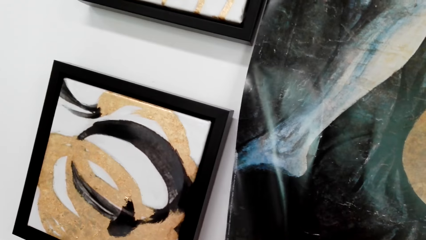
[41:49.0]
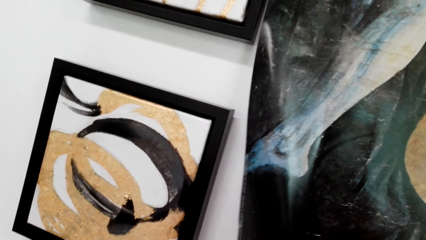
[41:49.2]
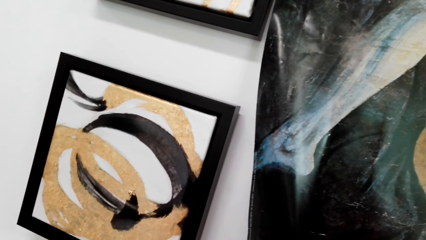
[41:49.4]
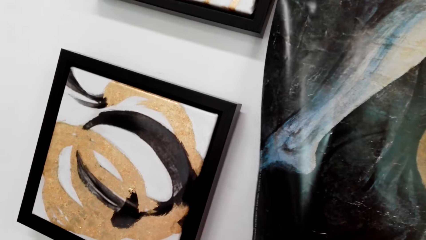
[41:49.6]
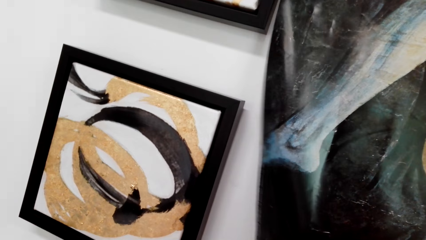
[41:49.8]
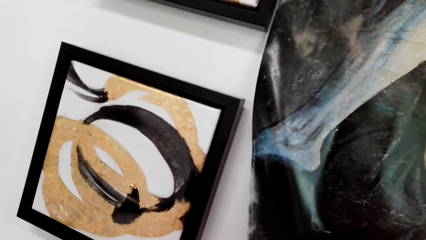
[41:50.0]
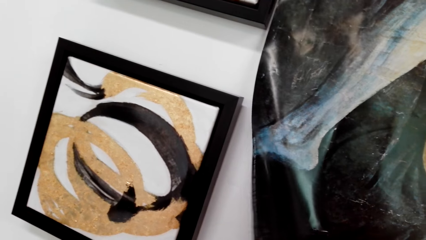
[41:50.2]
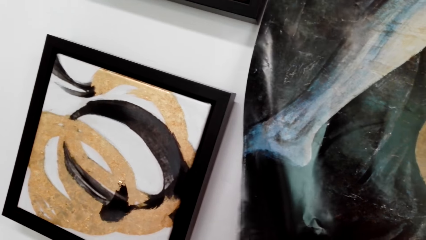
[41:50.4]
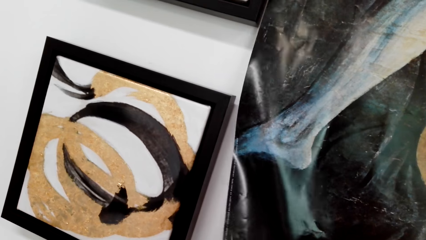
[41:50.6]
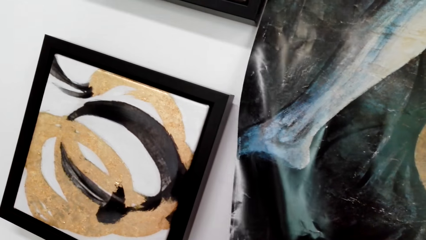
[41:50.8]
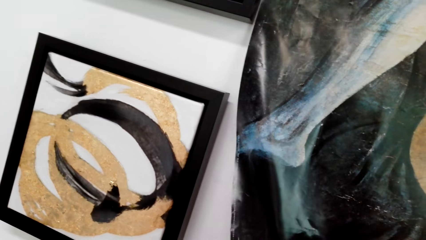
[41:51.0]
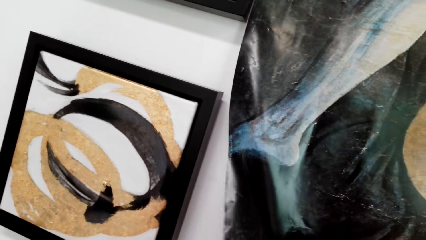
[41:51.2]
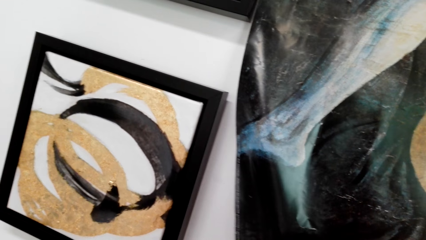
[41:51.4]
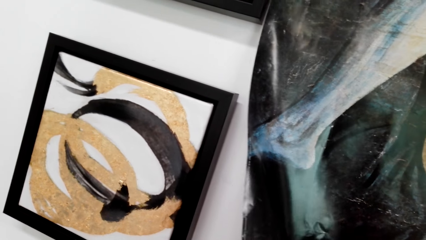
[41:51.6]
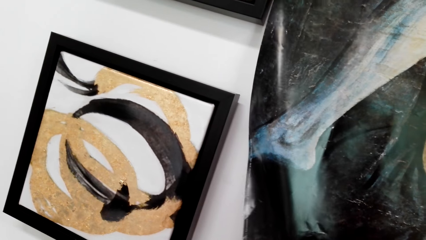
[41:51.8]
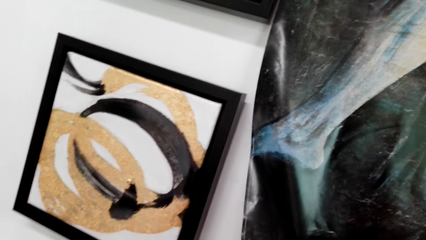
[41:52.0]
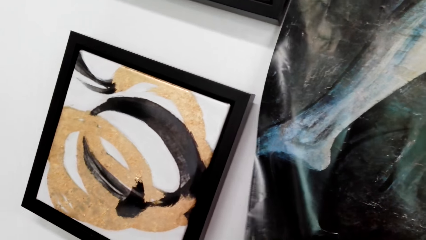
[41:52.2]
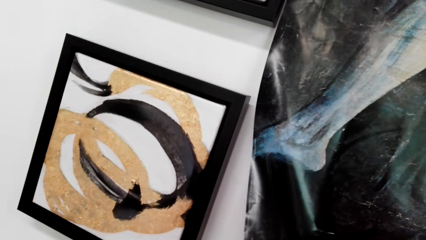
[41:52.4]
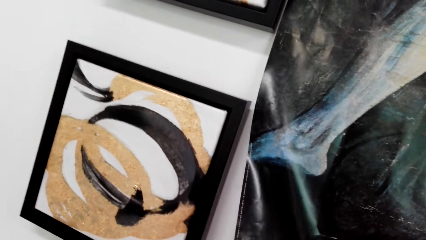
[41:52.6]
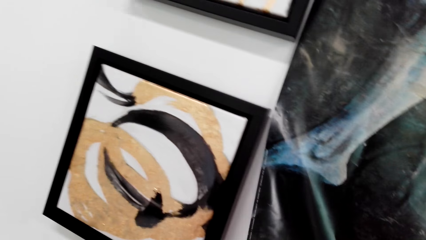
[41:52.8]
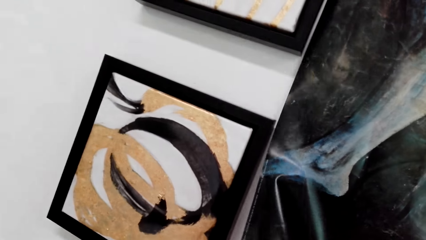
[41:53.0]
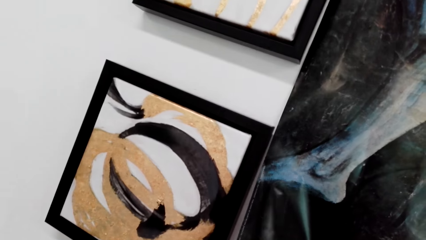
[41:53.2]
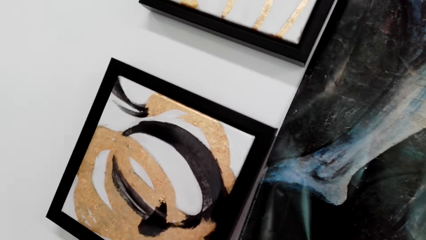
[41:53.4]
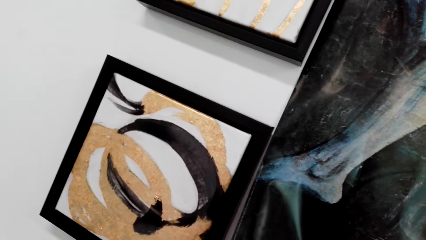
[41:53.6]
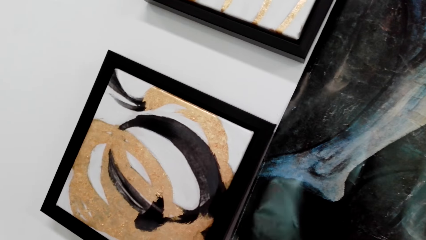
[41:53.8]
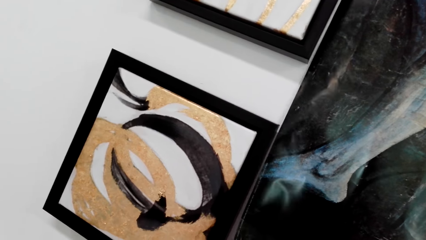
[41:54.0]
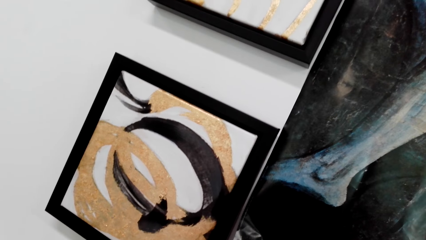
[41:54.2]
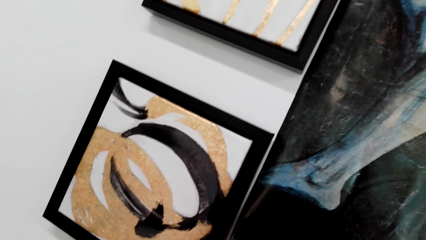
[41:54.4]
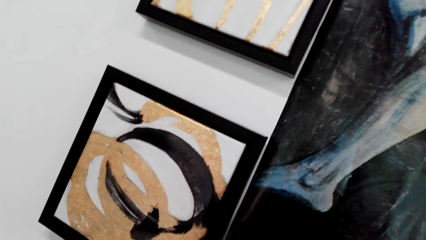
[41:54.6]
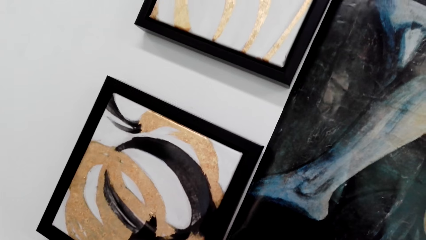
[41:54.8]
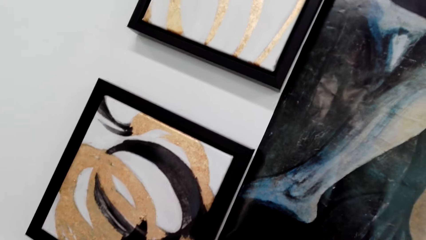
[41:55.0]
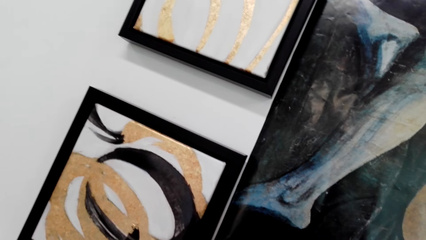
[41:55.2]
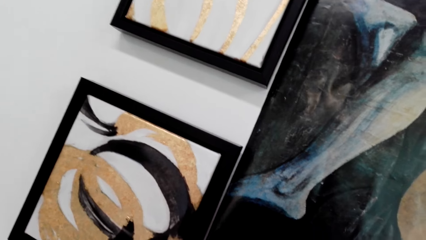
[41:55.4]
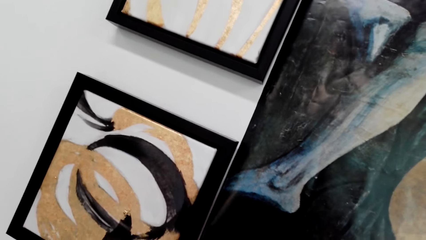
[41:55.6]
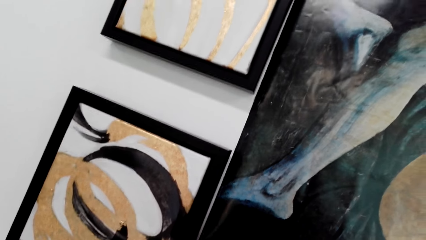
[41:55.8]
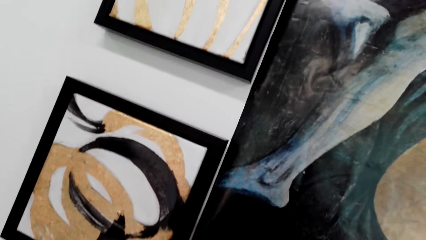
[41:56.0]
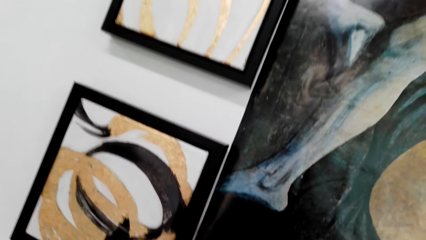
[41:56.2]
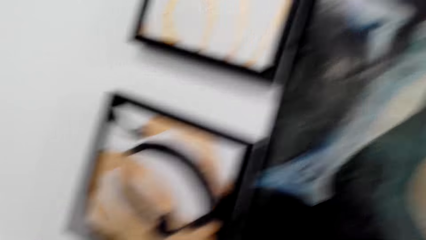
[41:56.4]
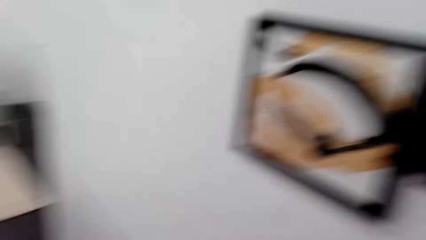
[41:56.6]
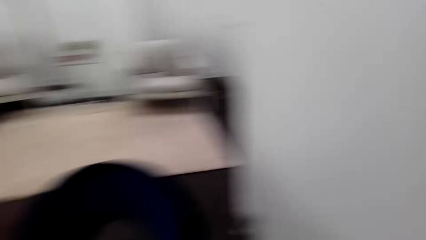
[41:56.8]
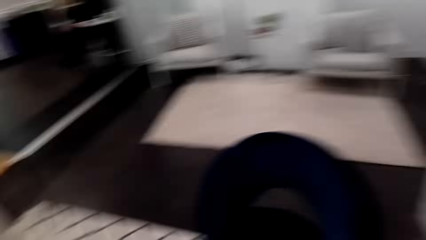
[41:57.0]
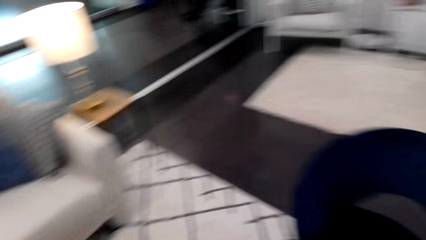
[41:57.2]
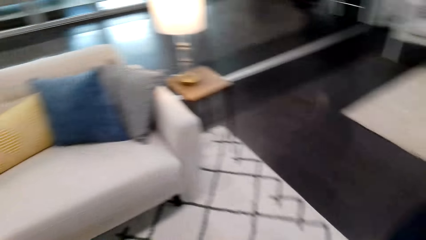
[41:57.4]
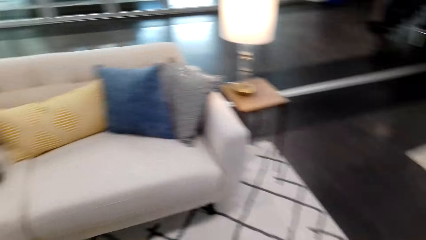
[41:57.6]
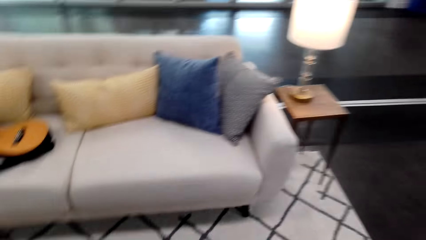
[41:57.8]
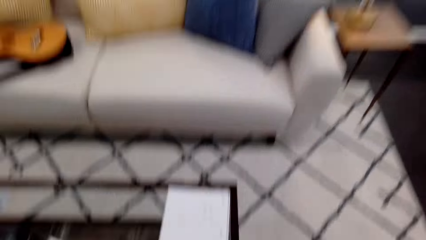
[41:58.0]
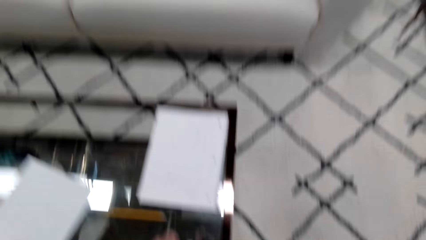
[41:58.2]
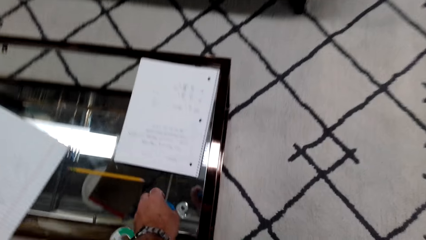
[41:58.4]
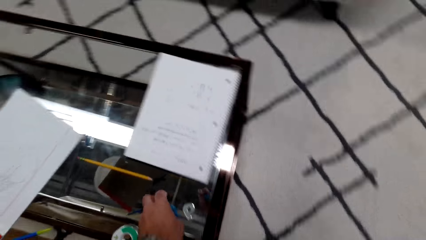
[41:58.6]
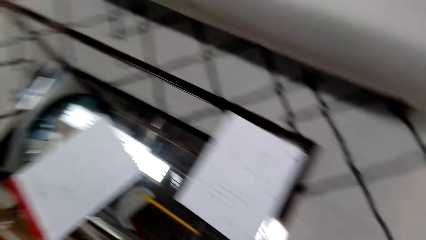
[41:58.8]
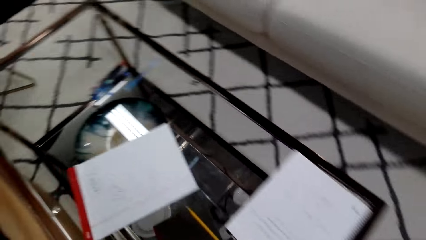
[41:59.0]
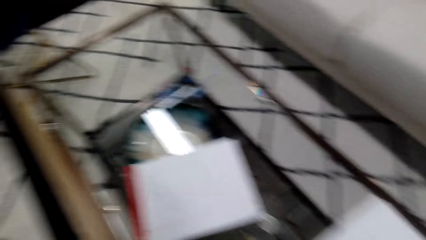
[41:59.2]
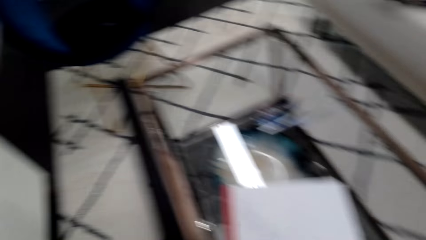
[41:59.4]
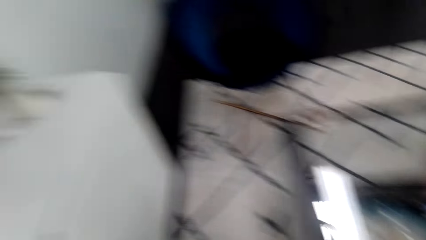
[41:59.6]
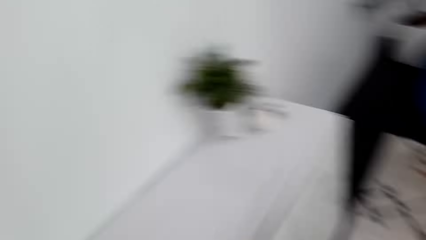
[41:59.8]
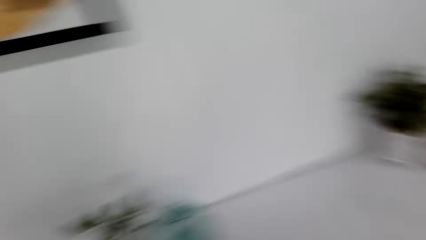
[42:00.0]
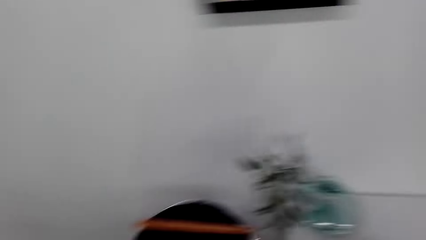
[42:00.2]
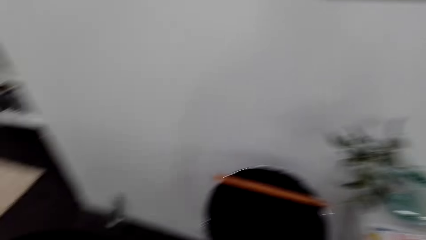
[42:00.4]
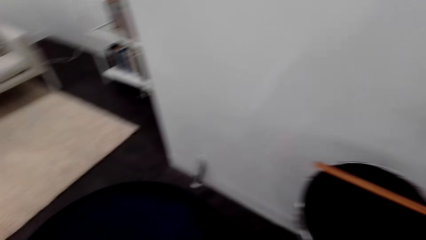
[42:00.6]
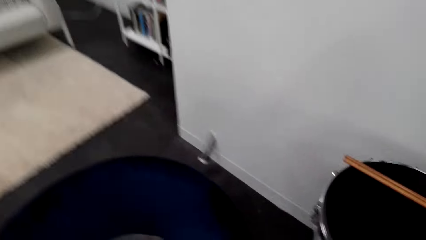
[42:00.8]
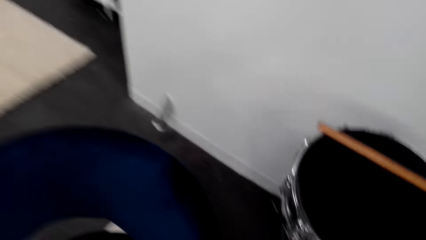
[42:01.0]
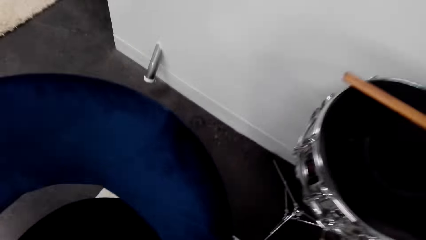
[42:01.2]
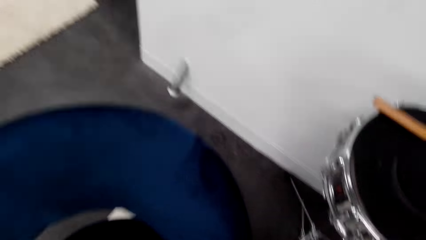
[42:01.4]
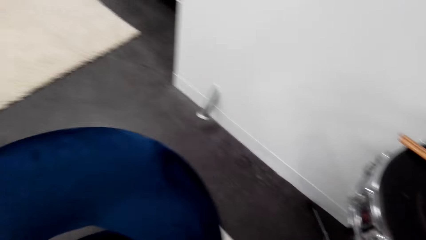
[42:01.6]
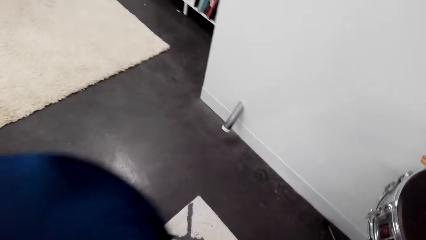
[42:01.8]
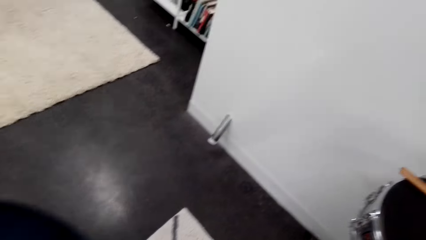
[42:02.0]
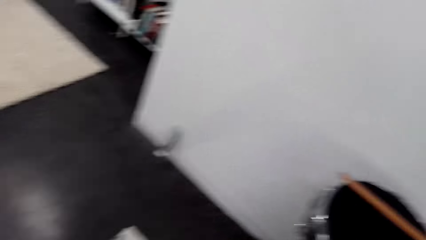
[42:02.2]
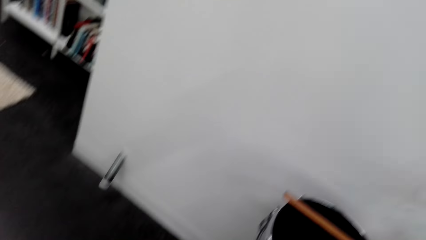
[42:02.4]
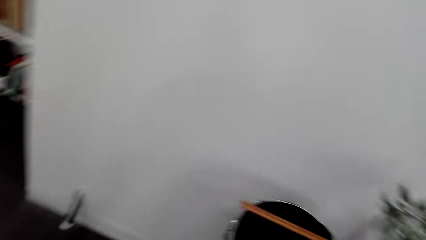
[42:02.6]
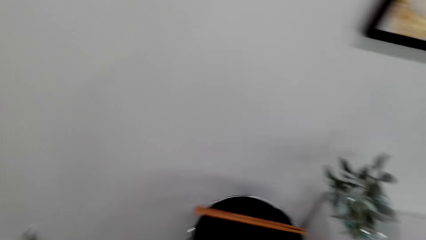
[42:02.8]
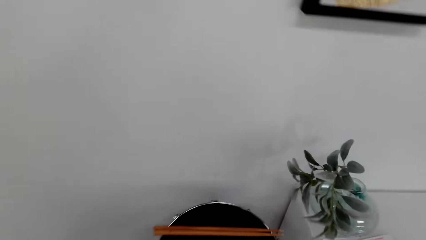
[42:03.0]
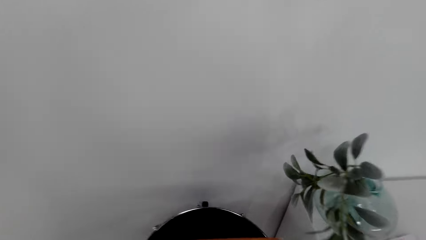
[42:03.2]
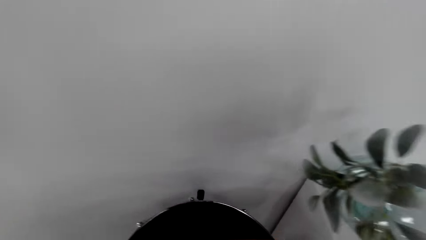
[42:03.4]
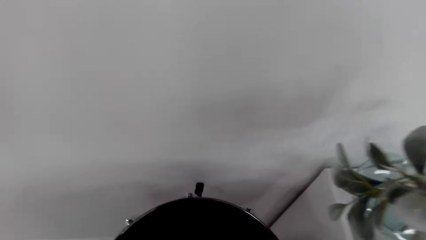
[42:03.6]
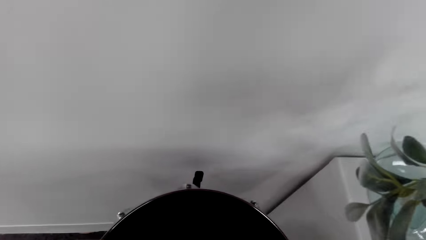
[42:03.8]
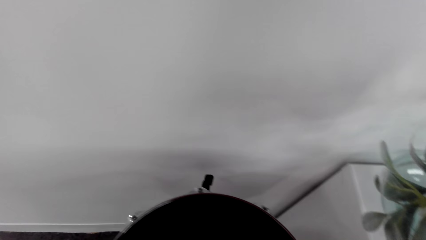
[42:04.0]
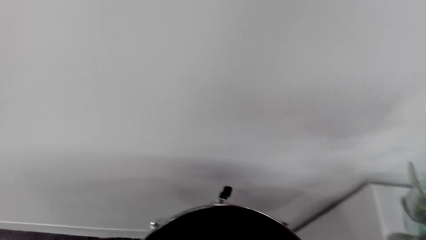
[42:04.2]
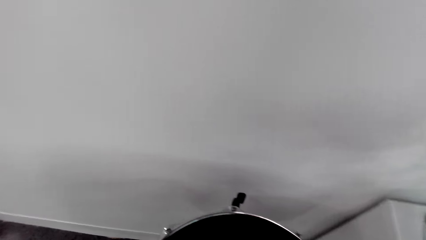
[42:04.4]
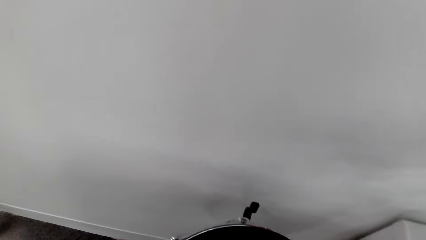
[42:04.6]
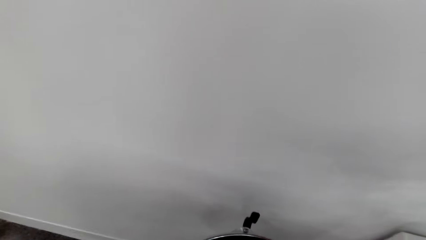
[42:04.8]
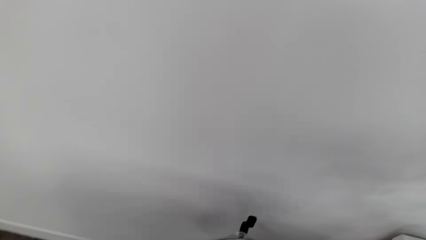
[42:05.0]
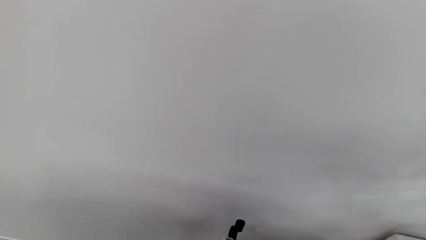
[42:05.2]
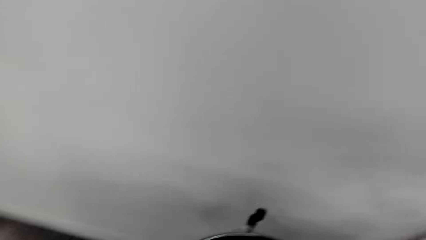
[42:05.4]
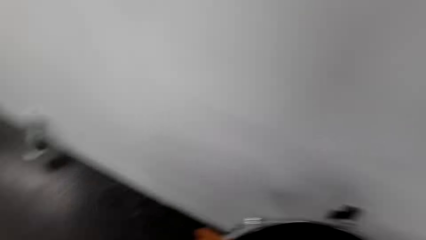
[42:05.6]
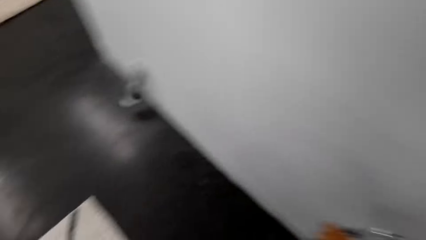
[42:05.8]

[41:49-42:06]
The camera wearer touches the portrait paint on the wall. A person talks to the camera wearer. The camera wearer looks around. He puts something on the table with his left hand. He walks in the room and looks around. He pushes the chair.
